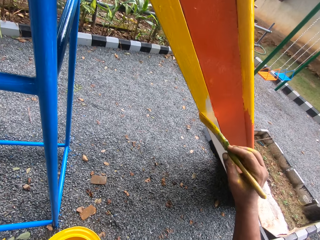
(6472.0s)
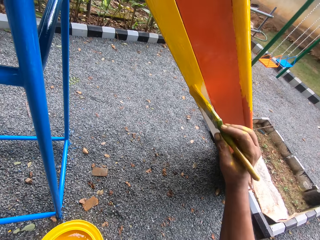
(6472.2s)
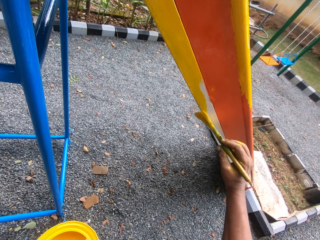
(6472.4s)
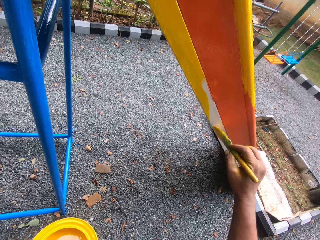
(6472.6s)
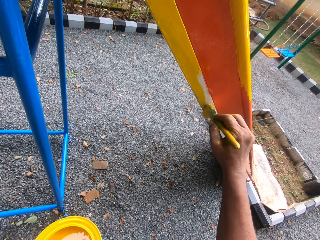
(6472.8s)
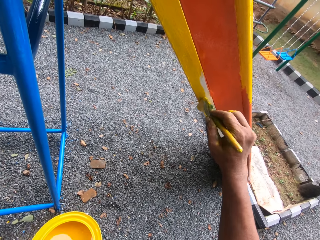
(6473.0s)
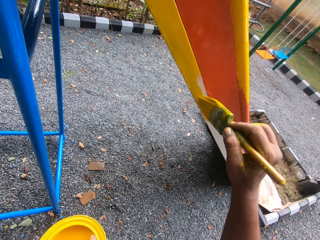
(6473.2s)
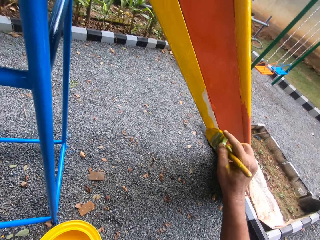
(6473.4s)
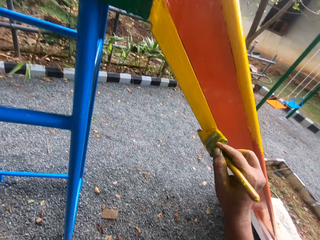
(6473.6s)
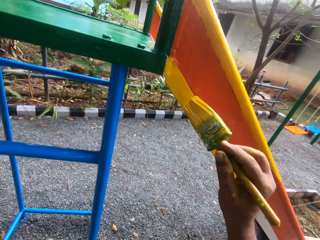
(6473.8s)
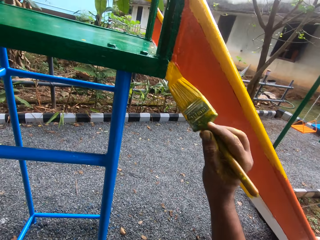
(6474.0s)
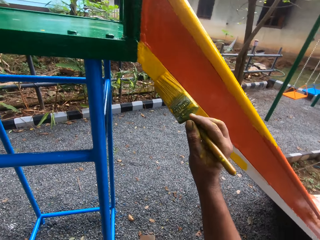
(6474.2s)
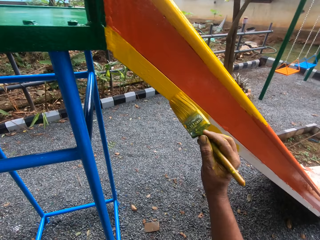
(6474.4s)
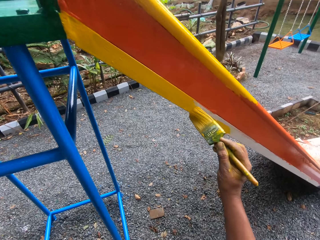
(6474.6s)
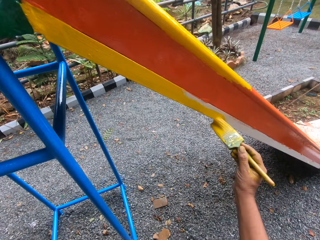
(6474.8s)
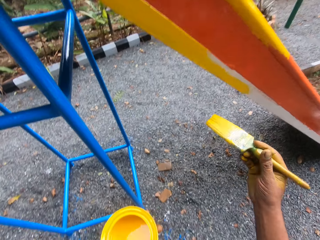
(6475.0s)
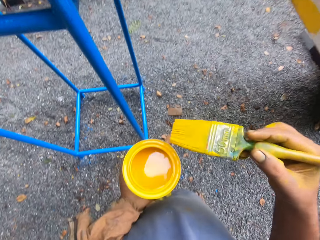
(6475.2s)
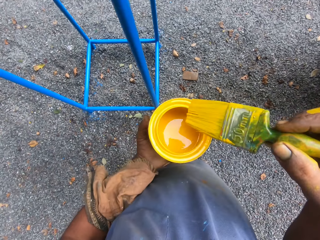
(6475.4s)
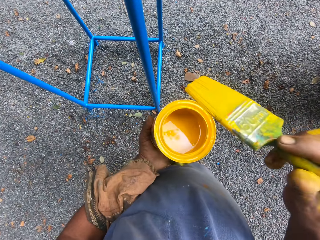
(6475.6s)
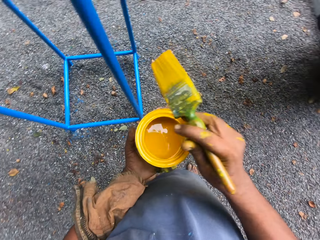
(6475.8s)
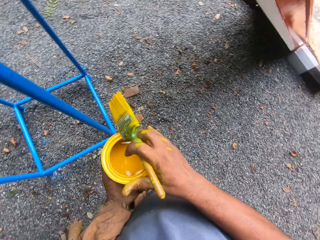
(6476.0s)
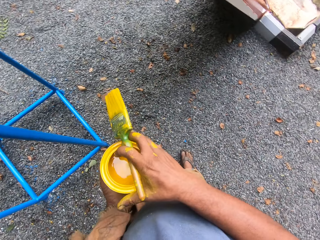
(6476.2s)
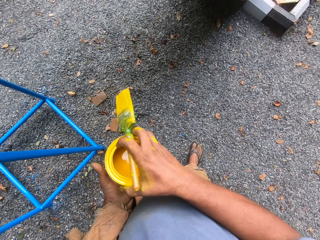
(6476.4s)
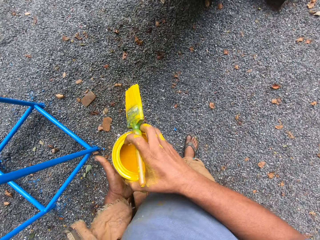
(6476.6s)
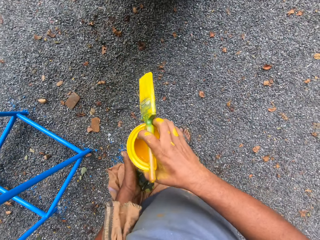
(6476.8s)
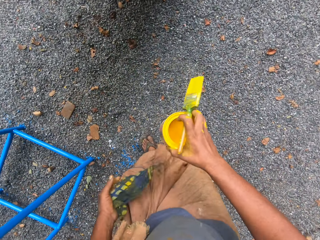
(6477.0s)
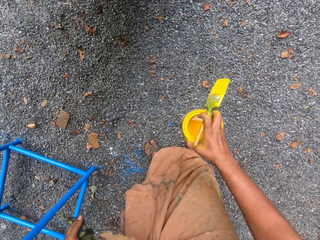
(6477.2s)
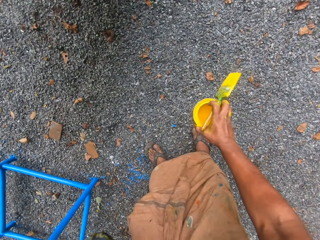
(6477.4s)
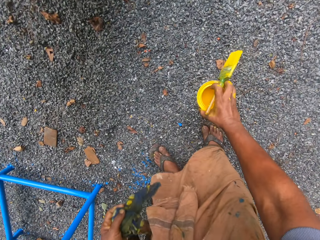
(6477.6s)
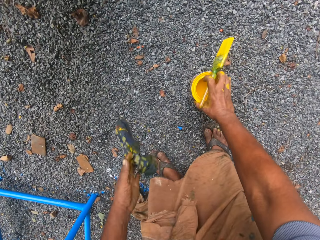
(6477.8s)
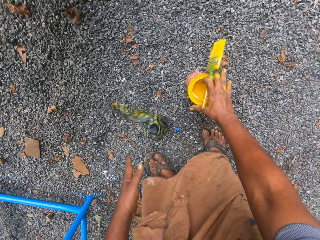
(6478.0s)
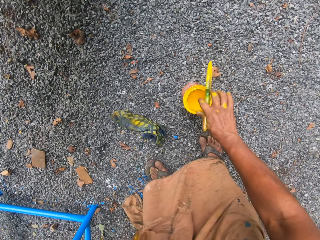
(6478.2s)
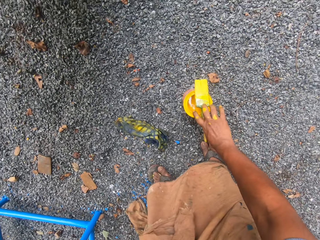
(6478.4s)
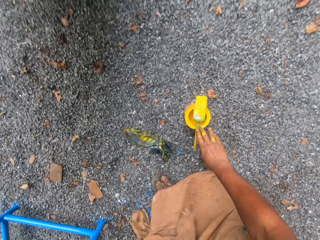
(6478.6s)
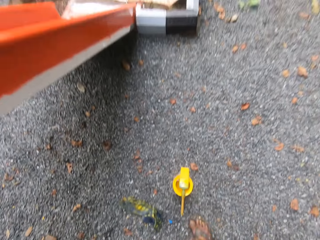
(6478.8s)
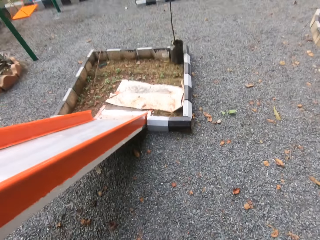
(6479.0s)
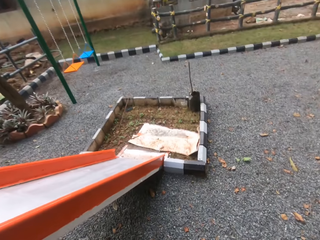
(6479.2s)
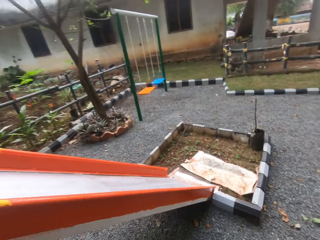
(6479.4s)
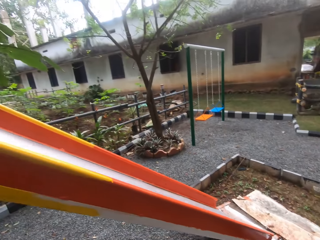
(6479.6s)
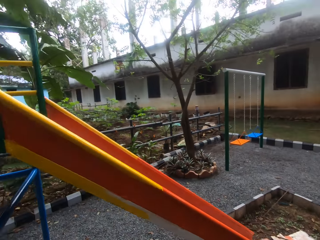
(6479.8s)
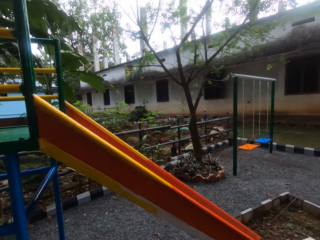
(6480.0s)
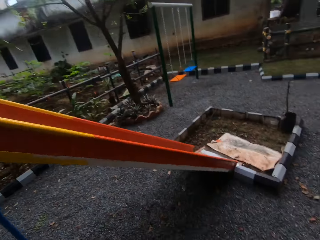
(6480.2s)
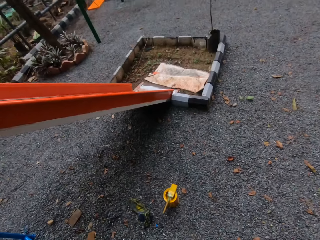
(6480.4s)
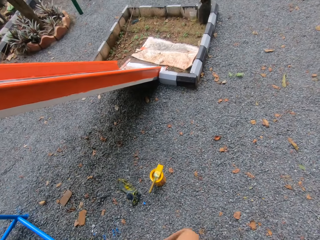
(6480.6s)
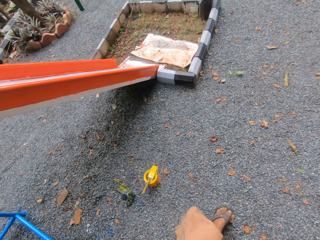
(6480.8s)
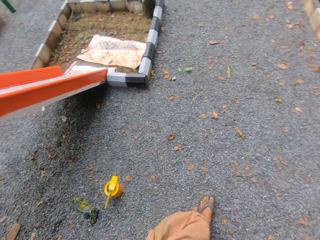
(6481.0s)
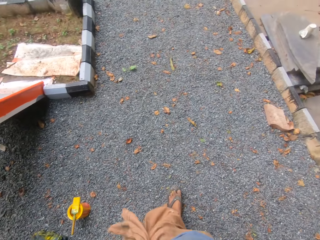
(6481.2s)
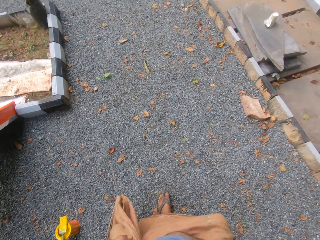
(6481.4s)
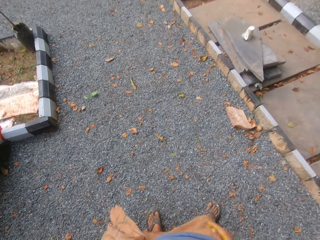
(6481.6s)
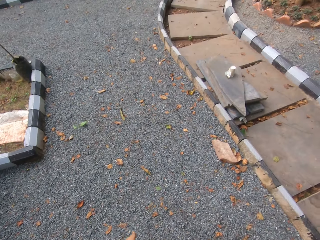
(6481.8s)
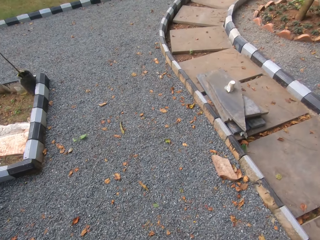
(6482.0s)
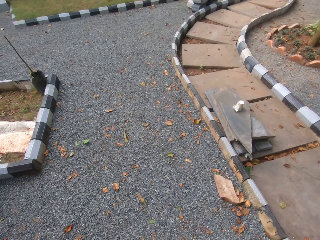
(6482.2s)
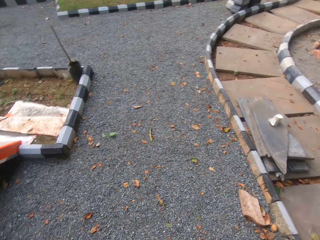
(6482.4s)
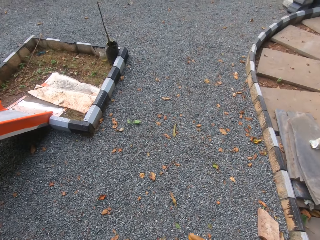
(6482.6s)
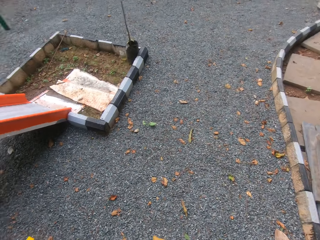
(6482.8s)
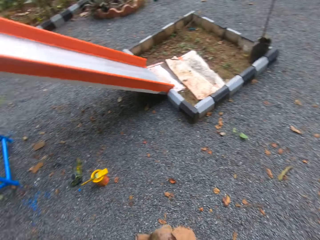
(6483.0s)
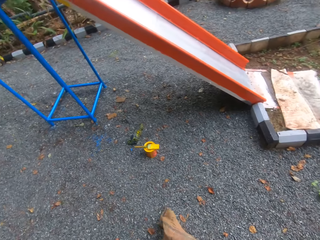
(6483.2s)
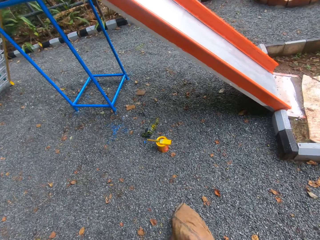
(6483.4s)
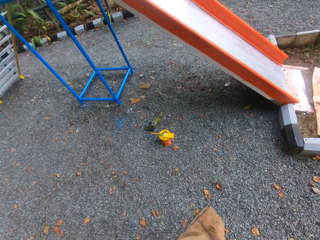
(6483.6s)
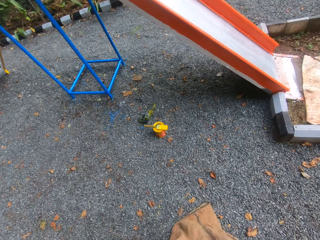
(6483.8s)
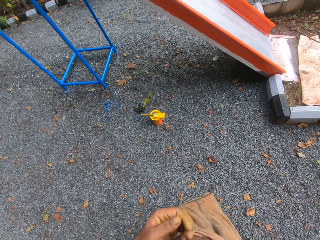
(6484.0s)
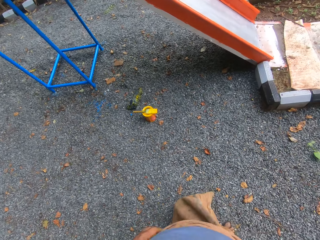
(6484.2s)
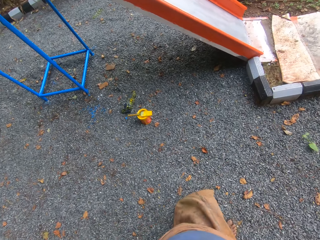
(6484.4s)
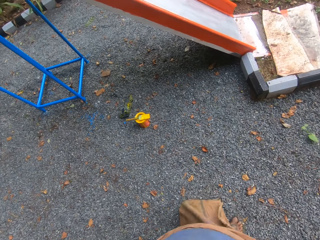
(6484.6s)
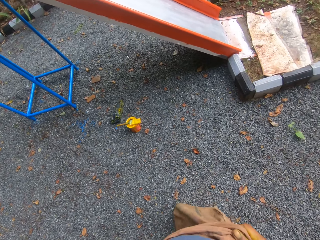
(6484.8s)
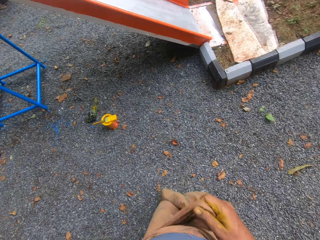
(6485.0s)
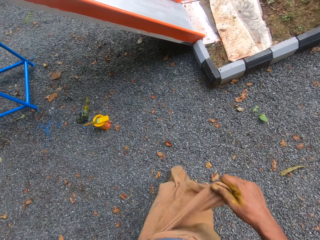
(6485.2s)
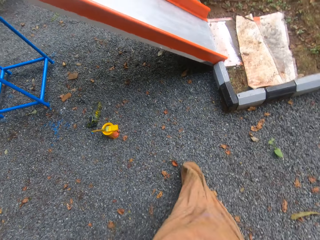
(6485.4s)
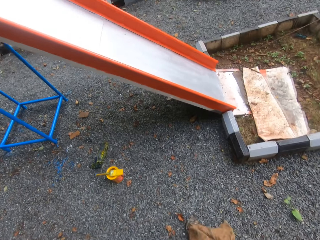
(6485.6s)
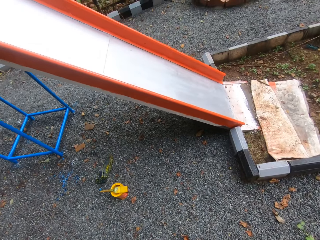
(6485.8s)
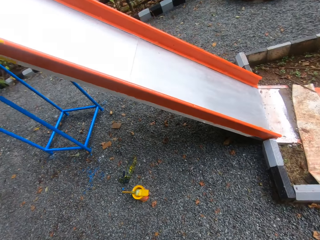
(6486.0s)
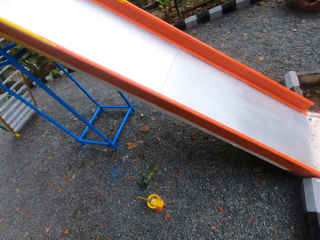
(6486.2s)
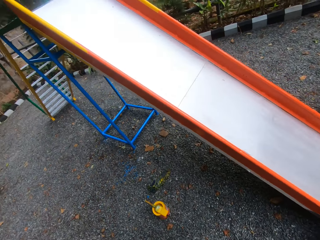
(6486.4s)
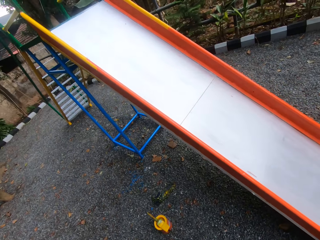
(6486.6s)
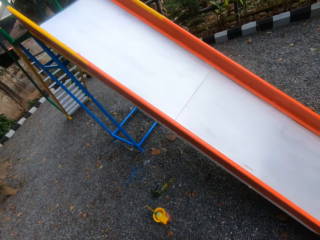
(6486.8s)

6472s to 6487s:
The camera wearer holds the paint container. He puts the paint container on the ground and drops the rag. He puts the paint brush on the paint container. He looks around and walks. He holds his clothes.

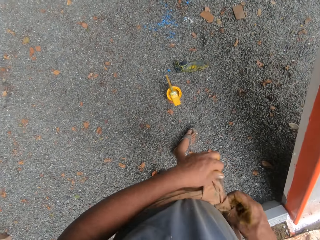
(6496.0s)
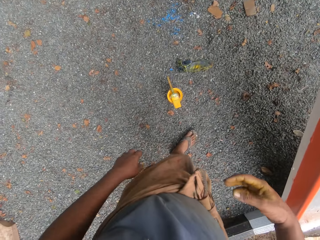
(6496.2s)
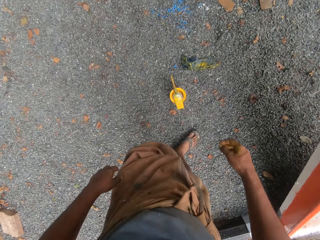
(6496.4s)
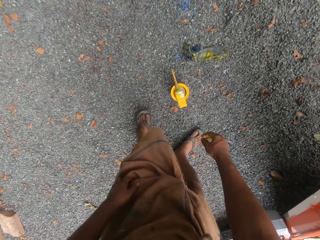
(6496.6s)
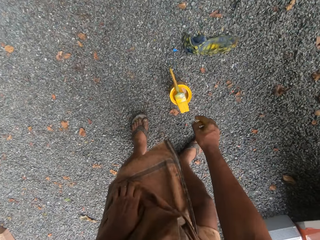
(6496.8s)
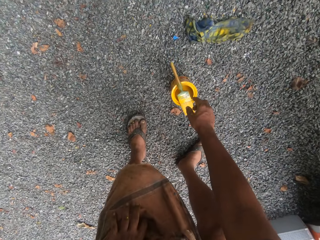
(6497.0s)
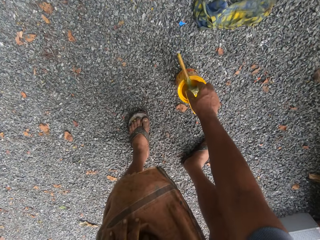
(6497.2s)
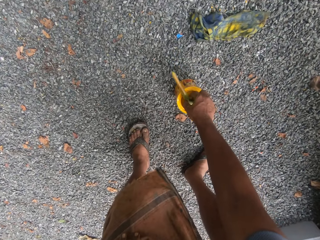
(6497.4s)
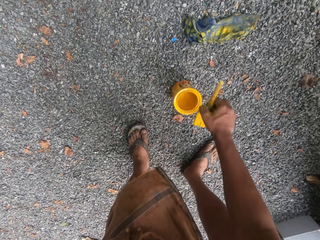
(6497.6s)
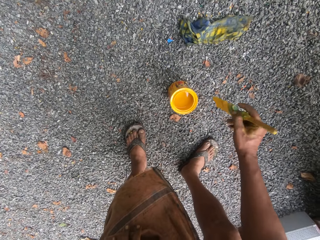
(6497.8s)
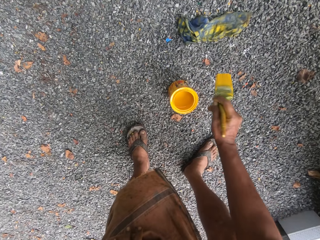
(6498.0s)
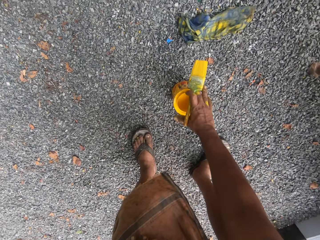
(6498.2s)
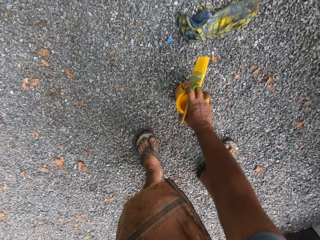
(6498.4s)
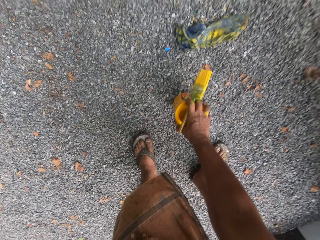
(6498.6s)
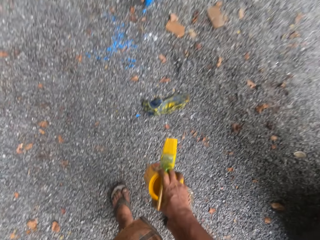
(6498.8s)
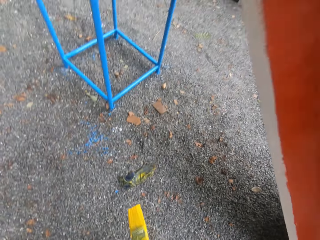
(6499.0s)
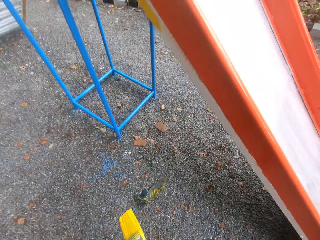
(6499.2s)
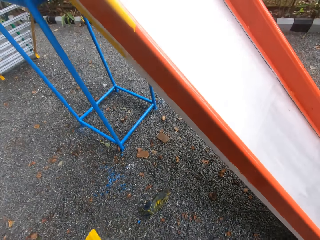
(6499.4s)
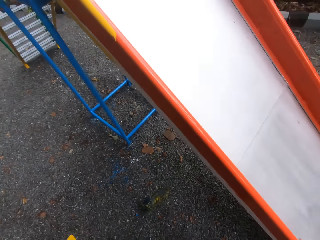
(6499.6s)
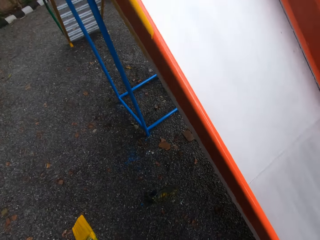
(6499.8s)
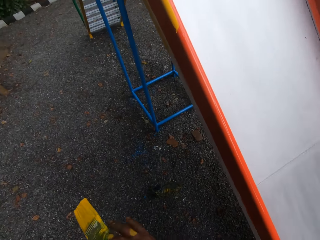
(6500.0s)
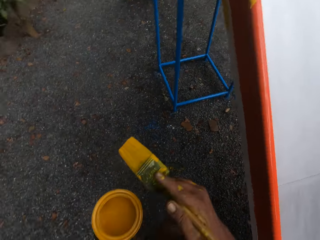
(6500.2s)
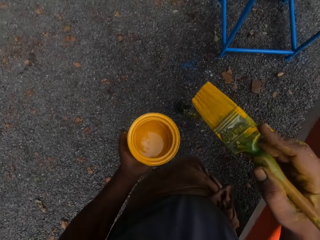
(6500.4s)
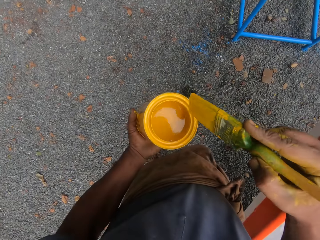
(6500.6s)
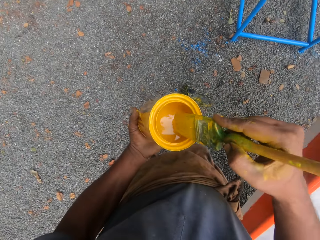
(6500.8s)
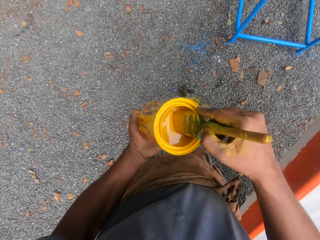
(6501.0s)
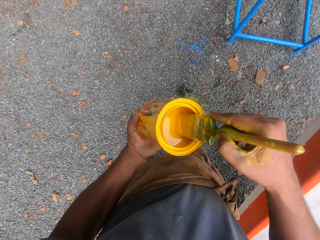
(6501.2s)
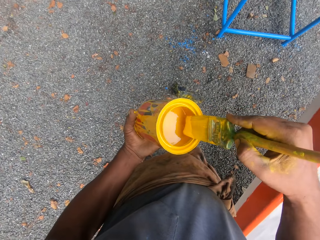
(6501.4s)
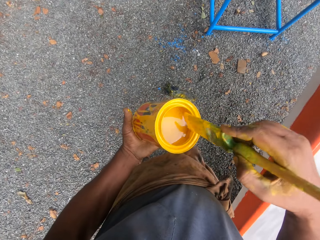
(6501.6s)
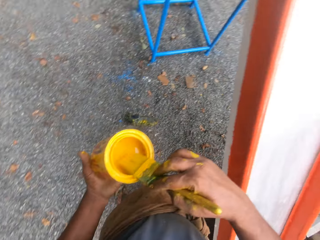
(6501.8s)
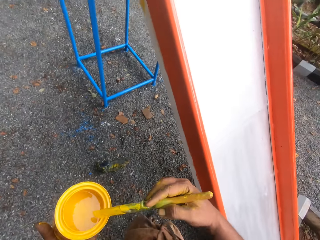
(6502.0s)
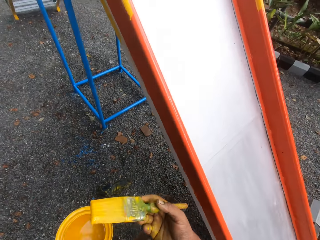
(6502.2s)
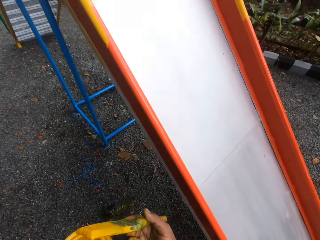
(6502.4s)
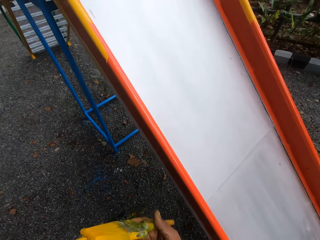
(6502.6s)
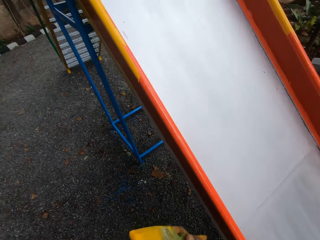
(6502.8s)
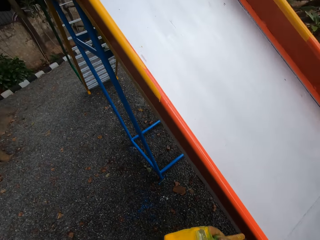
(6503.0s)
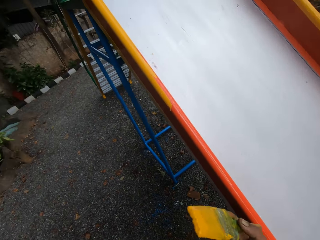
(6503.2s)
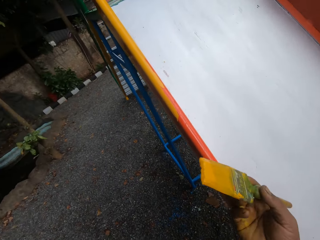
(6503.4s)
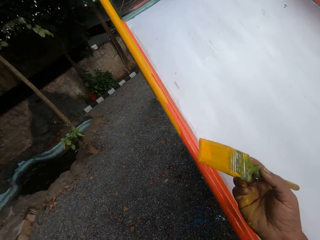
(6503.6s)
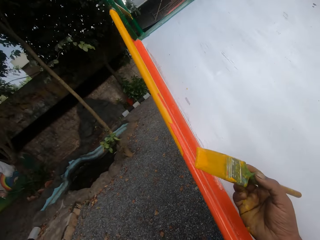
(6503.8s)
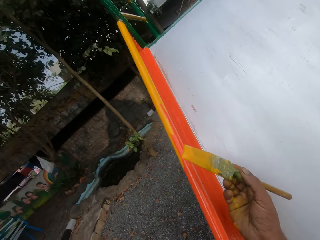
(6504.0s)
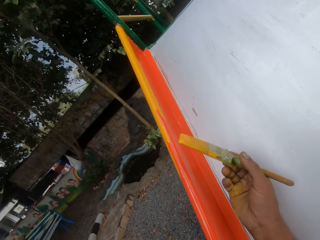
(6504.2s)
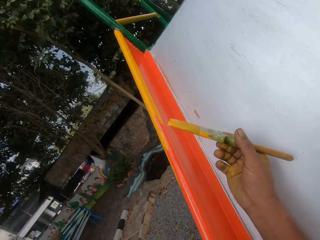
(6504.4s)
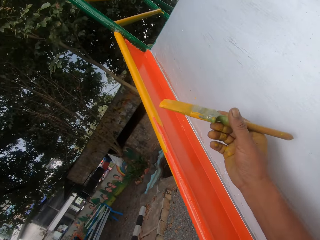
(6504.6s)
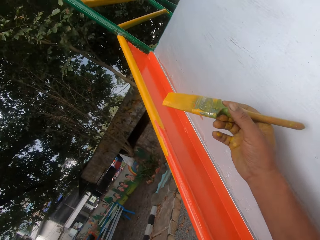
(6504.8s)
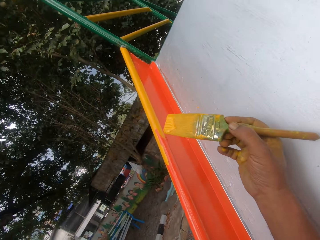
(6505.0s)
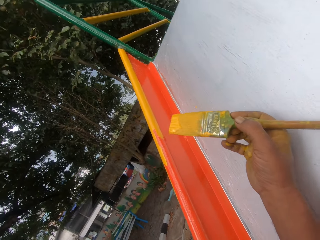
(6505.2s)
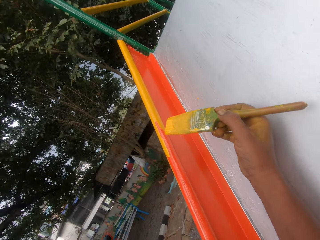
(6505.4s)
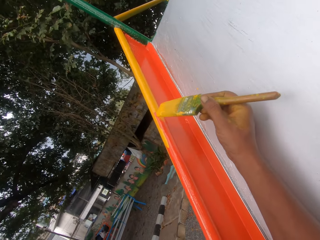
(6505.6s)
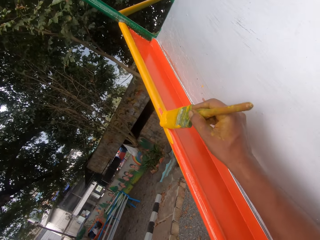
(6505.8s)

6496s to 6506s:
The camera wearer picks up the brush. They pick up the paint container. They dip the brush in paint. They paint.
